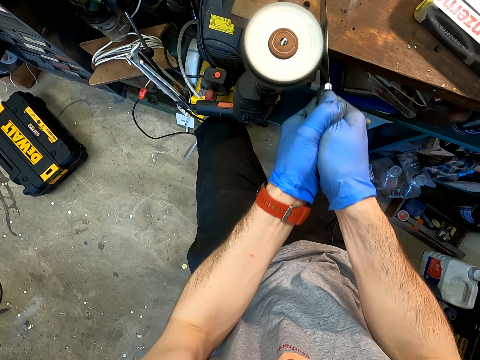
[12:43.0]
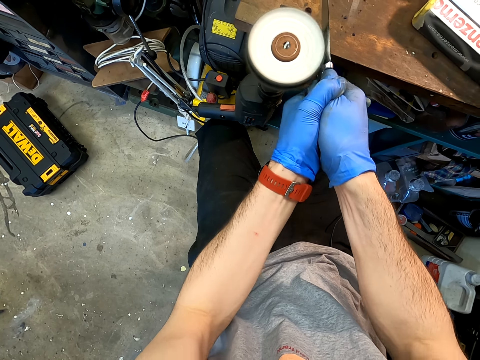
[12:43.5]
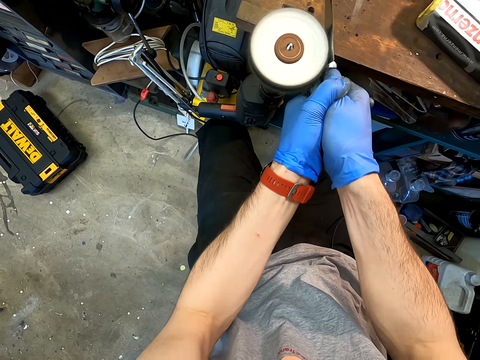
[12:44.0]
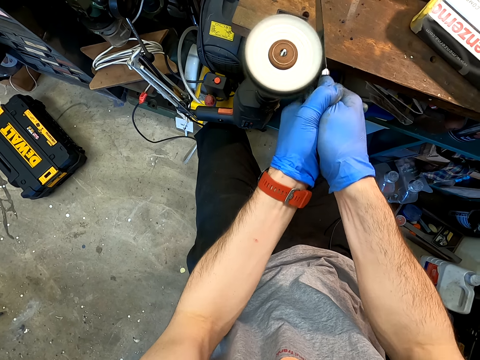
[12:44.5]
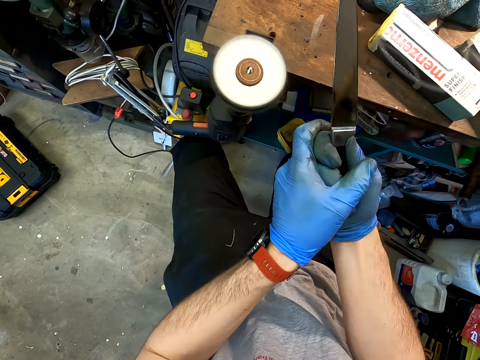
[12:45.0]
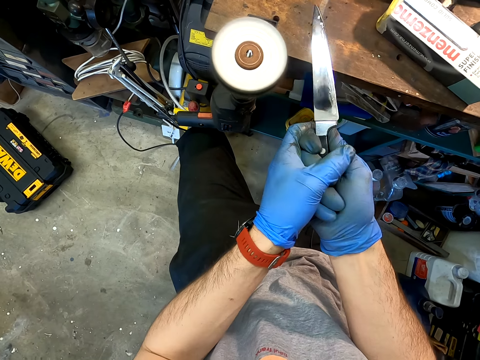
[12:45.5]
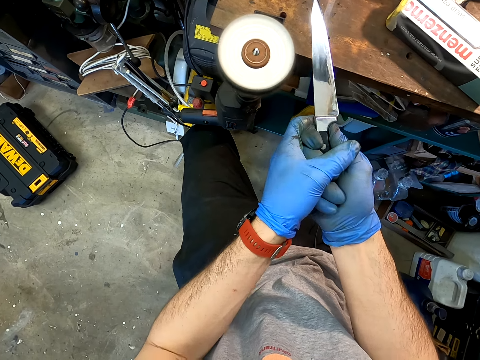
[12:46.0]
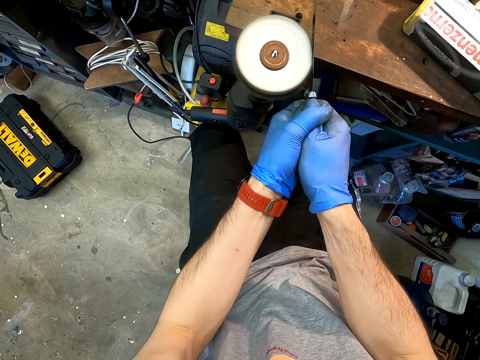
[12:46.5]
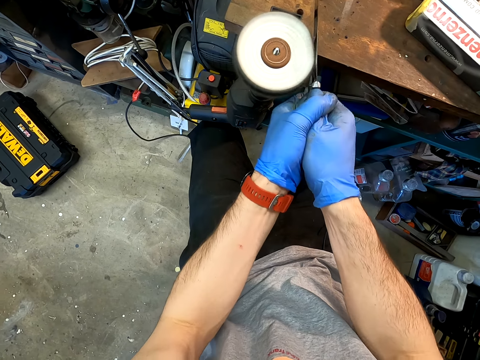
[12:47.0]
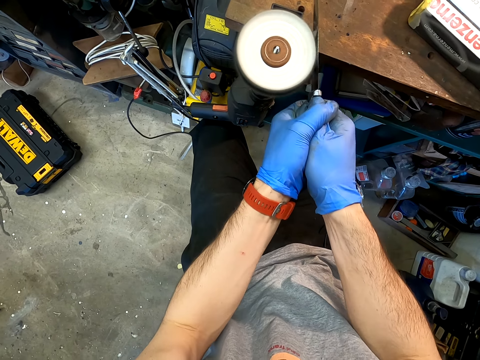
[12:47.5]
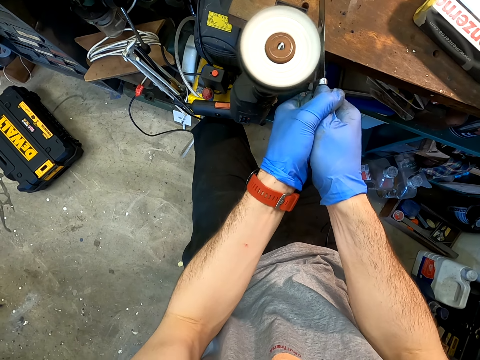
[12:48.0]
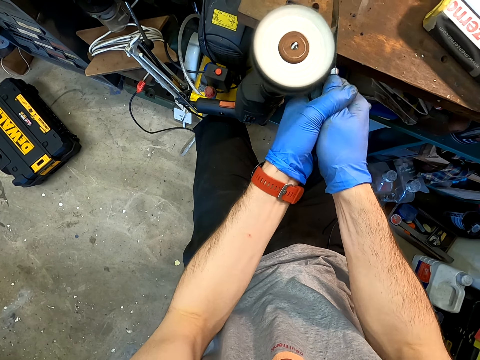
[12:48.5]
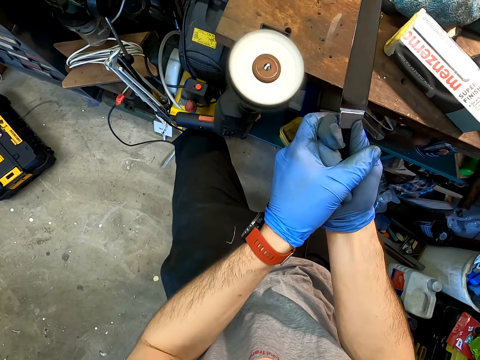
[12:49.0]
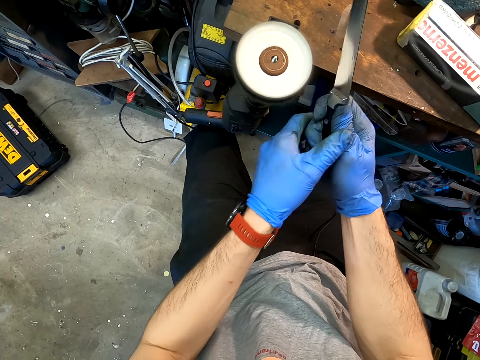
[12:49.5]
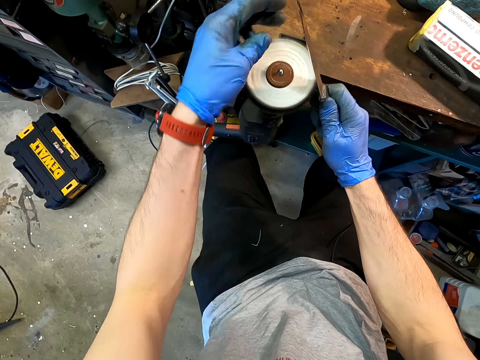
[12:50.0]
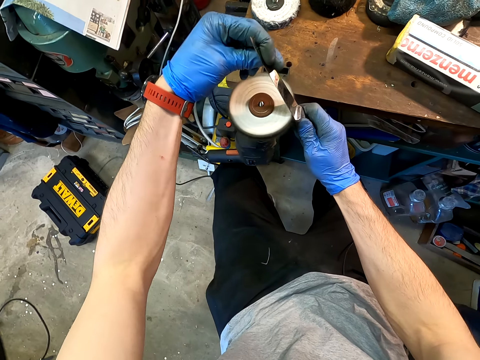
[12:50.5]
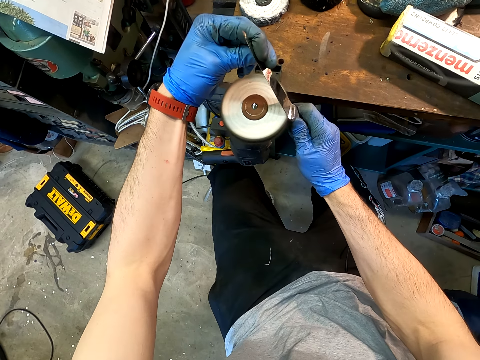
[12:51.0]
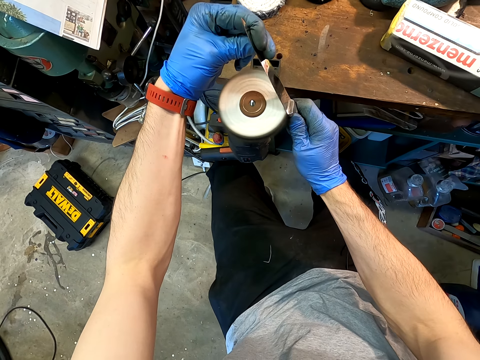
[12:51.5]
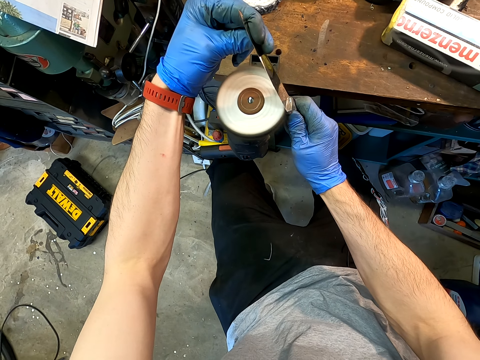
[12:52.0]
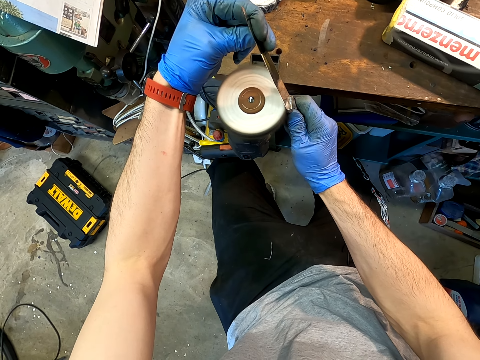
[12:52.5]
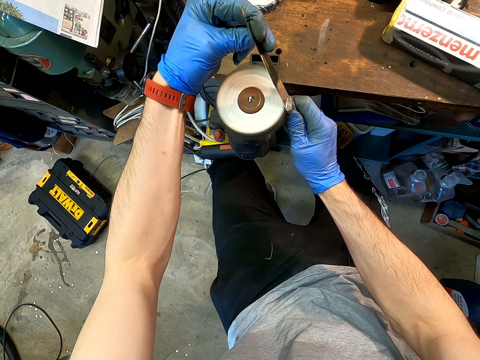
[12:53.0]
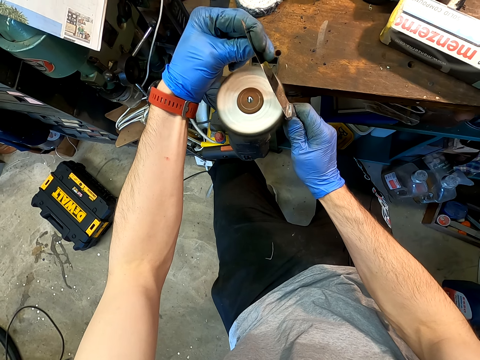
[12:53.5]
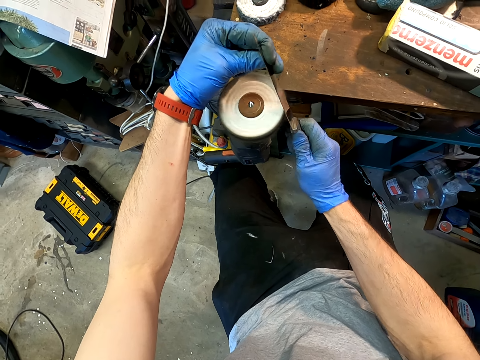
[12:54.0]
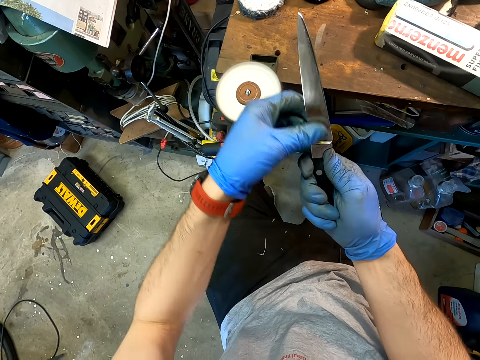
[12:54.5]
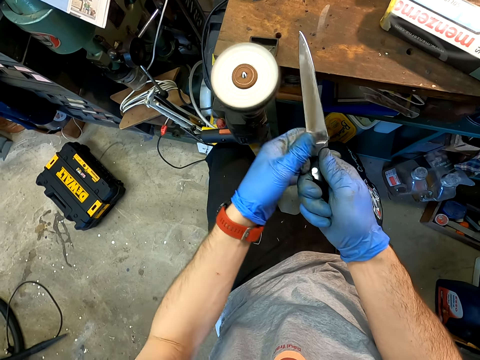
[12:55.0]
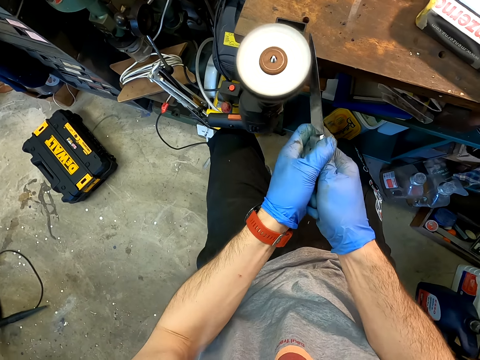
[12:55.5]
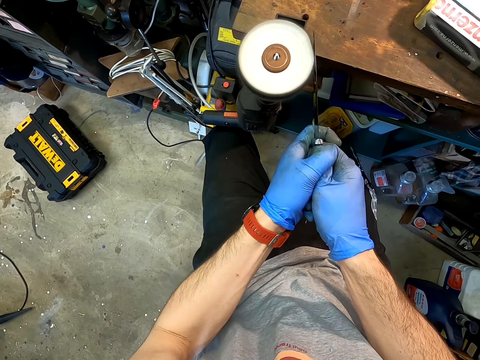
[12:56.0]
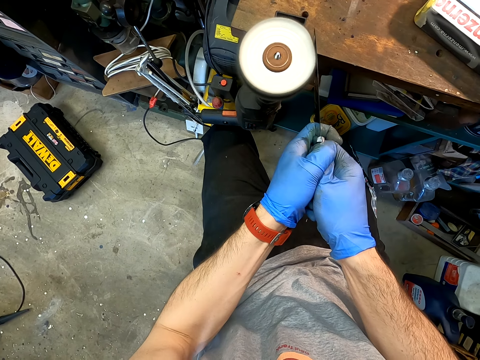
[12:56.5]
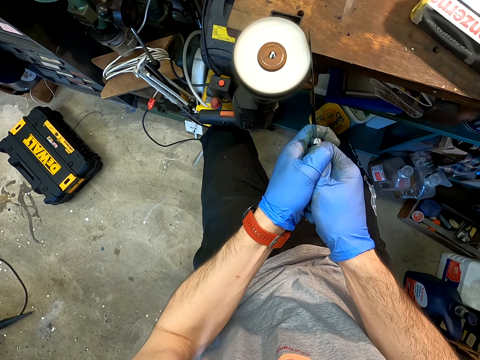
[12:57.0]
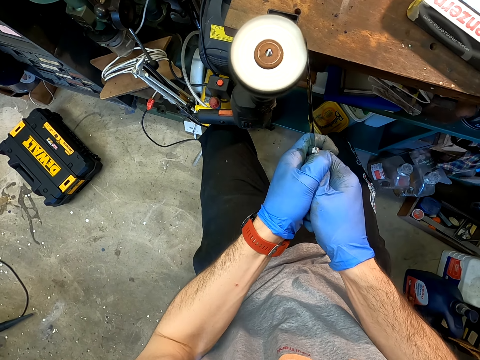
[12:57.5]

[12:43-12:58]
The camera wearer looks at the knife. They sharpen the knife with a knife sanding machine.

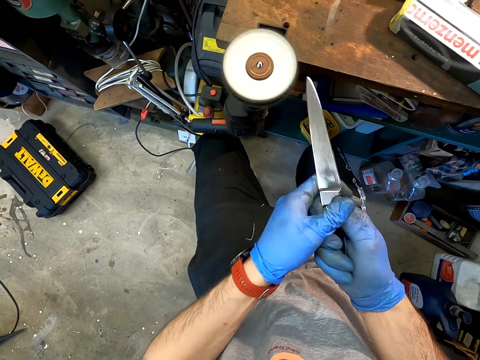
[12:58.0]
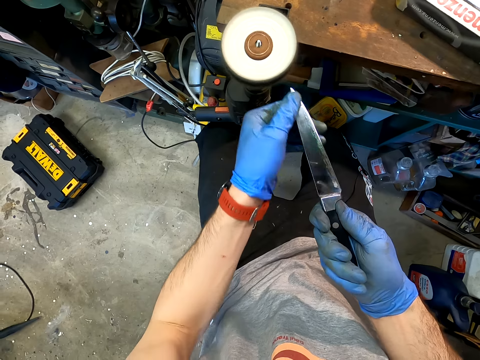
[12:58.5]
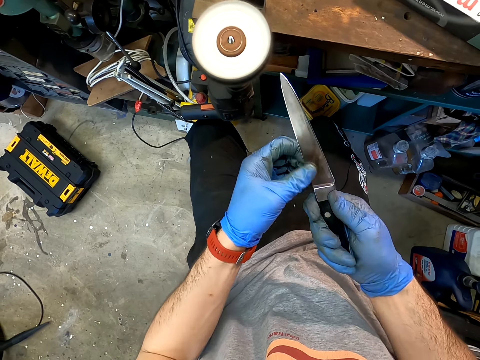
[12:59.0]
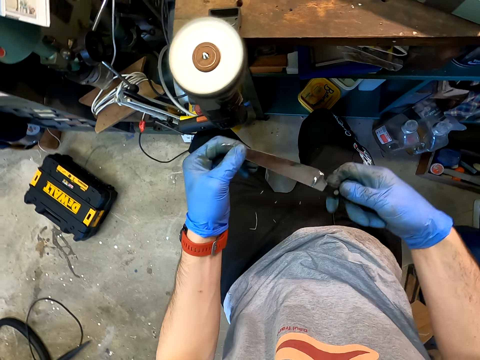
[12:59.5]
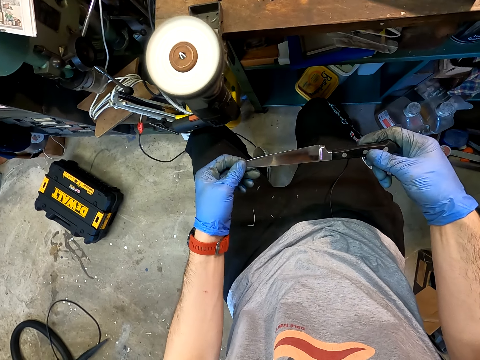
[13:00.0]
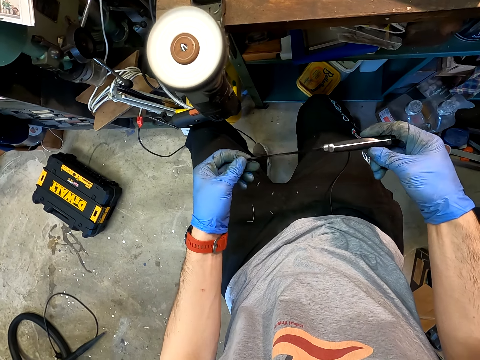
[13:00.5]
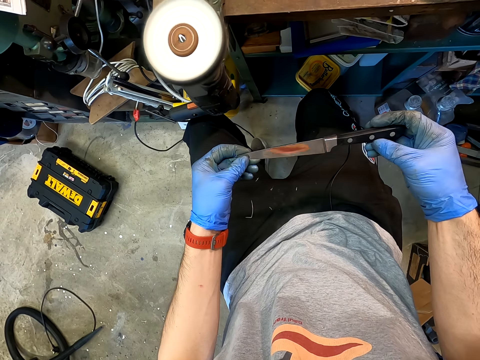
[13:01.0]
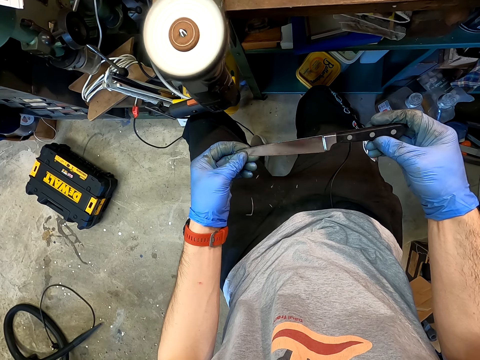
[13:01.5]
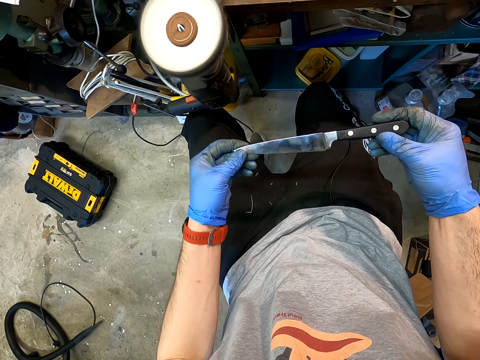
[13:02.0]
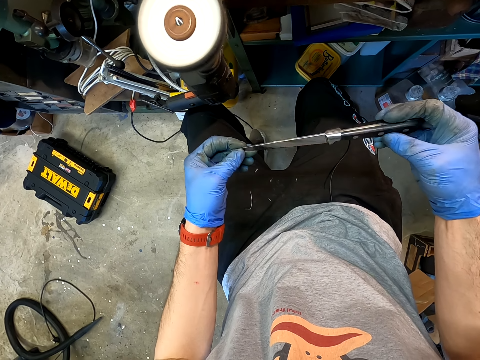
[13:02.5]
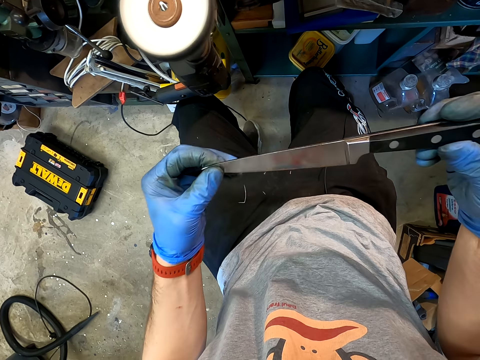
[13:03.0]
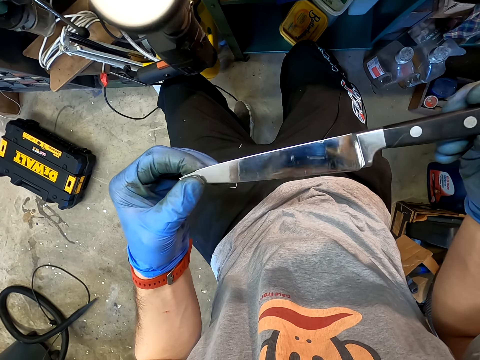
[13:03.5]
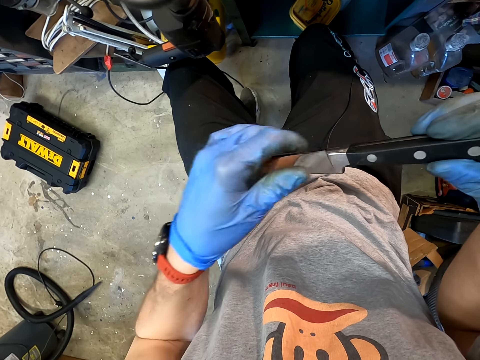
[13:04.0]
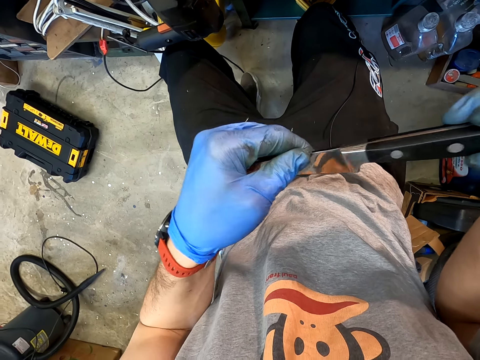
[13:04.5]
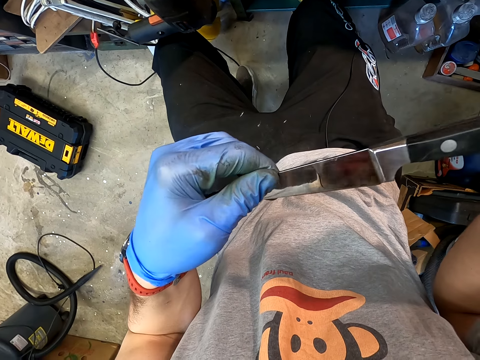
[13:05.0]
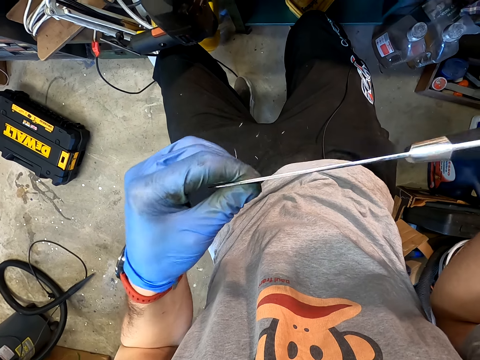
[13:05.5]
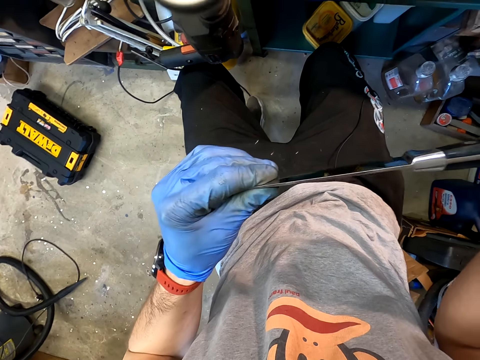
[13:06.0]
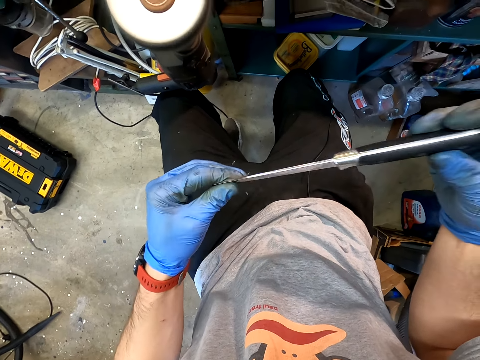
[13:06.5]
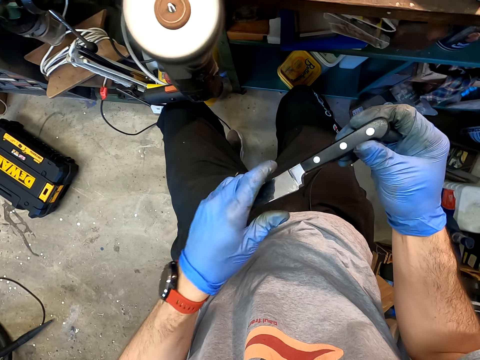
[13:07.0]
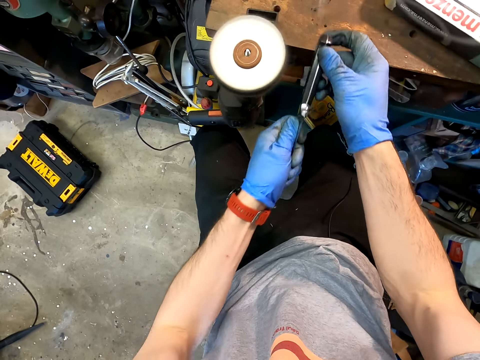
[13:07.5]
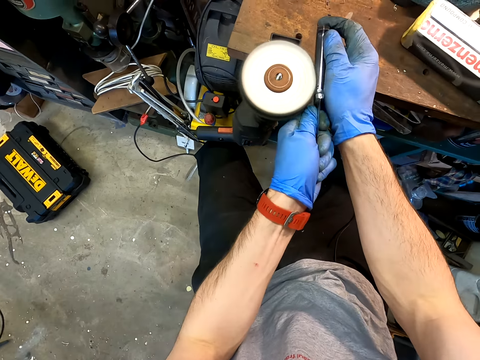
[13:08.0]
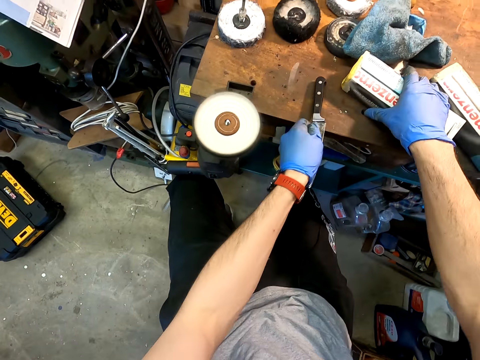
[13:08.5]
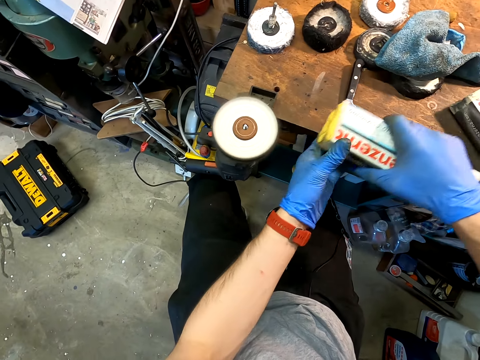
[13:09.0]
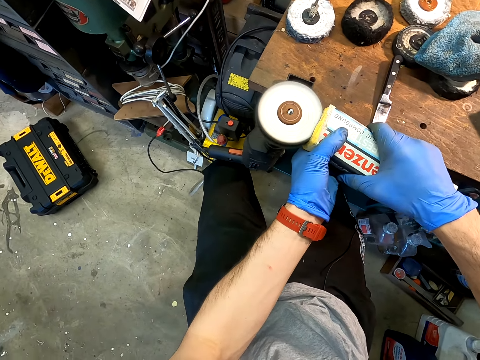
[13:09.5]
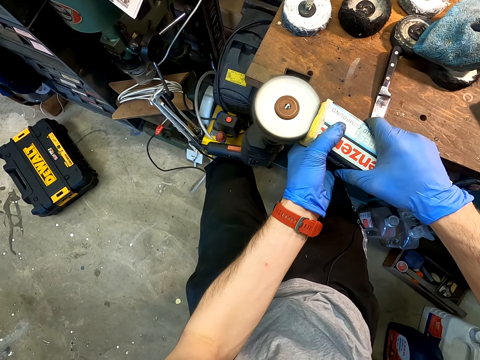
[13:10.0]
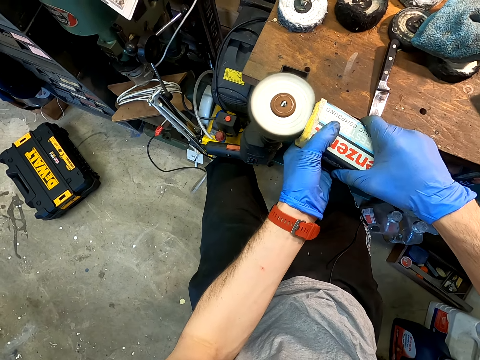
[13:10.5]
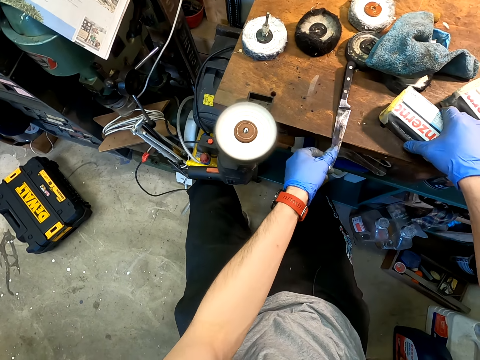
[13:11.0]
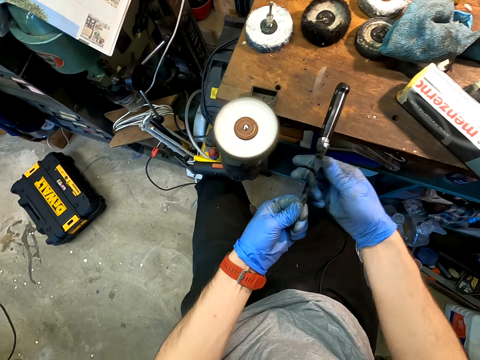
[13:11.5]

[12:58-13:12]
The camera wearer looks at the knife. They apply the polish on the sanding machine. They sharpen the box. They pick up the knife from the table.
